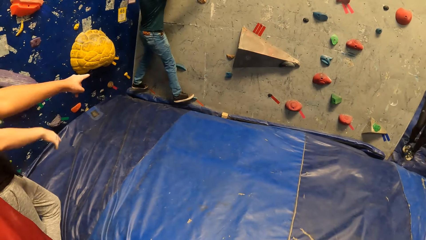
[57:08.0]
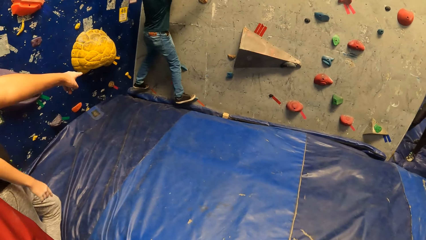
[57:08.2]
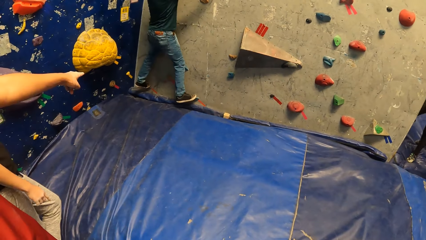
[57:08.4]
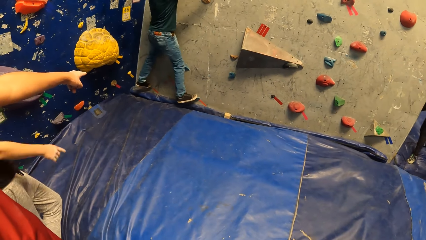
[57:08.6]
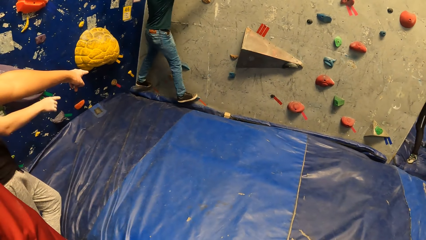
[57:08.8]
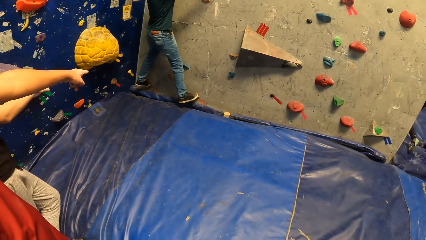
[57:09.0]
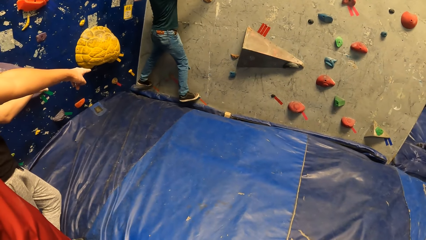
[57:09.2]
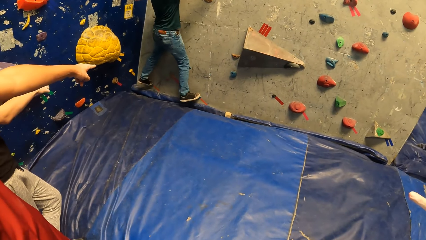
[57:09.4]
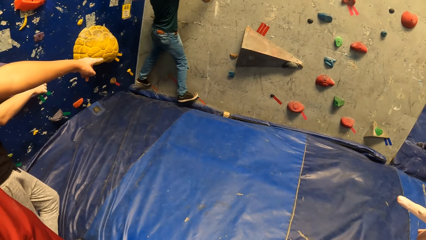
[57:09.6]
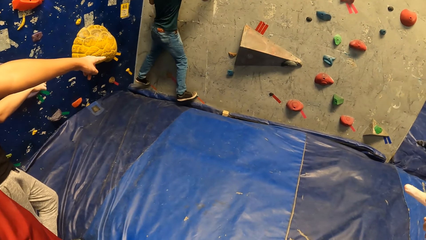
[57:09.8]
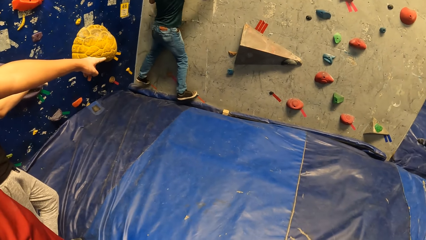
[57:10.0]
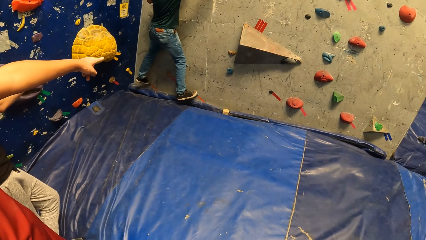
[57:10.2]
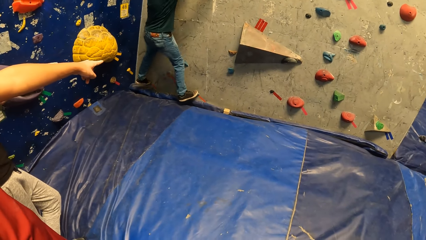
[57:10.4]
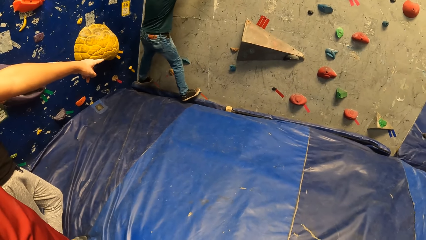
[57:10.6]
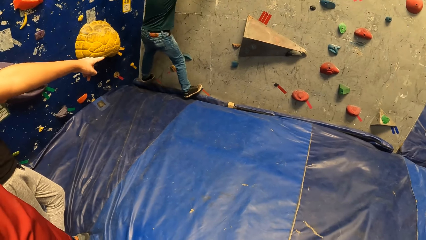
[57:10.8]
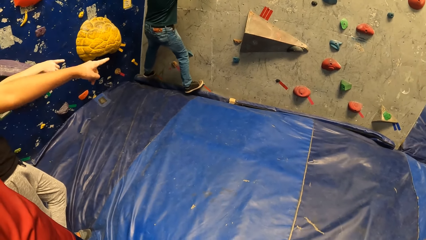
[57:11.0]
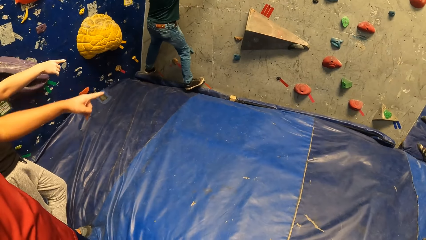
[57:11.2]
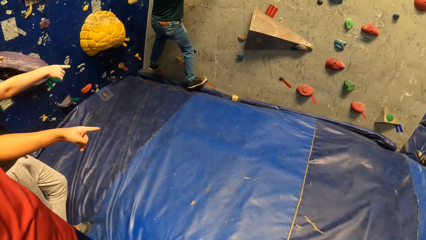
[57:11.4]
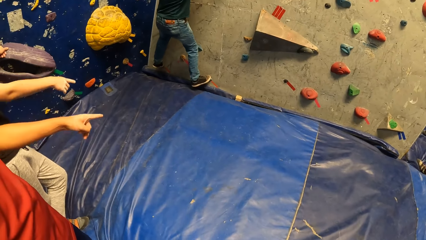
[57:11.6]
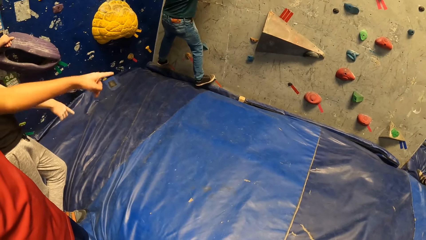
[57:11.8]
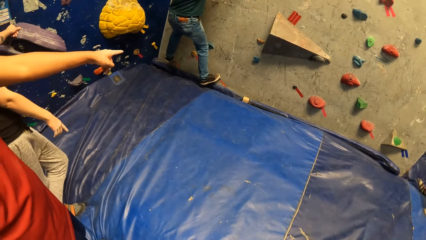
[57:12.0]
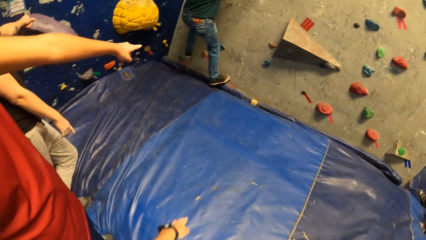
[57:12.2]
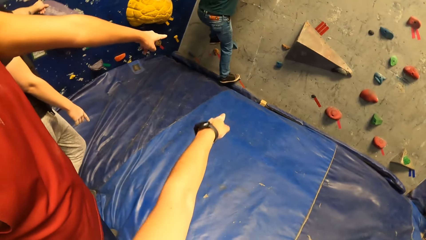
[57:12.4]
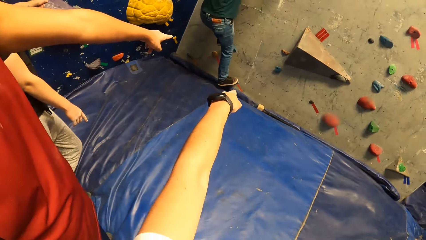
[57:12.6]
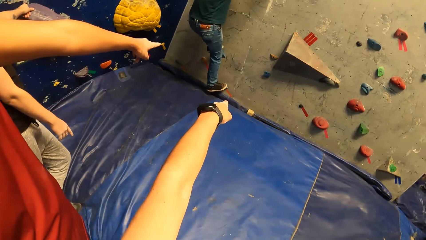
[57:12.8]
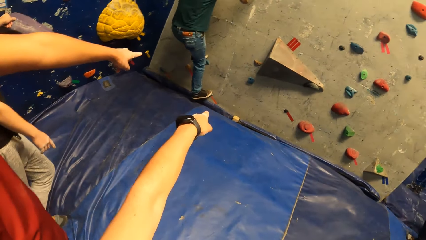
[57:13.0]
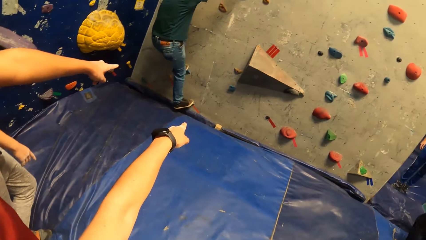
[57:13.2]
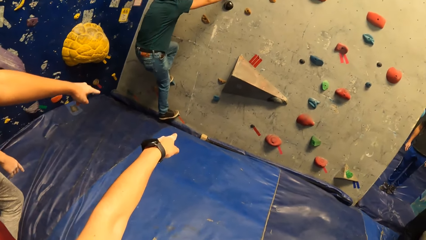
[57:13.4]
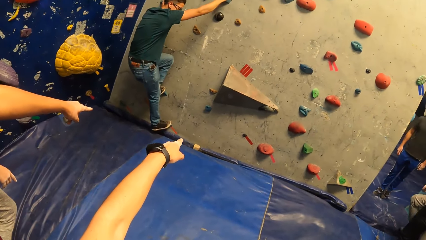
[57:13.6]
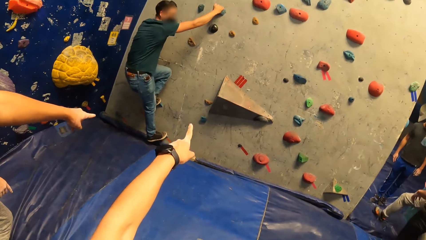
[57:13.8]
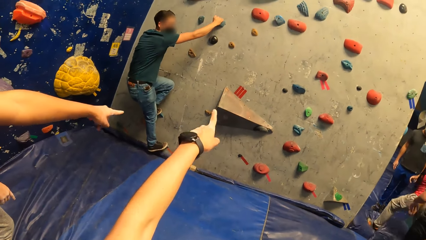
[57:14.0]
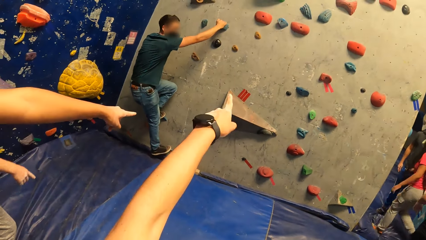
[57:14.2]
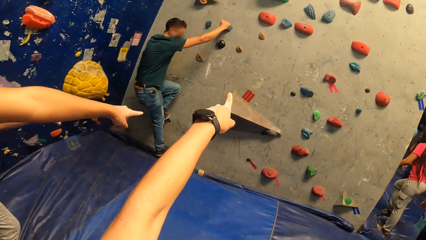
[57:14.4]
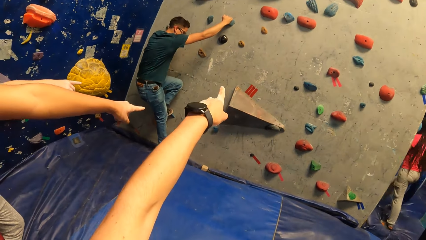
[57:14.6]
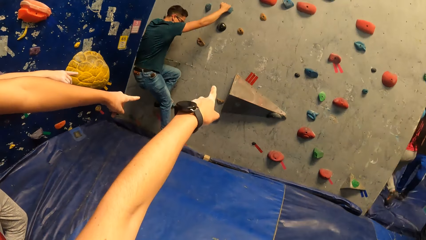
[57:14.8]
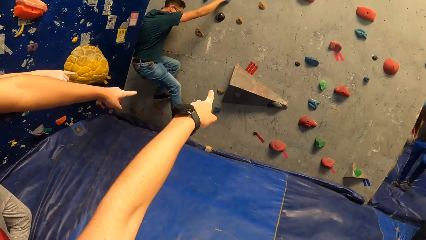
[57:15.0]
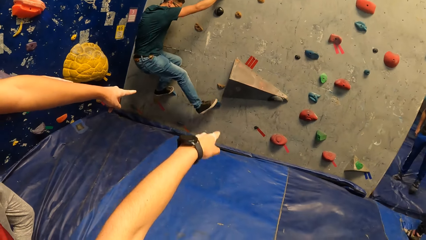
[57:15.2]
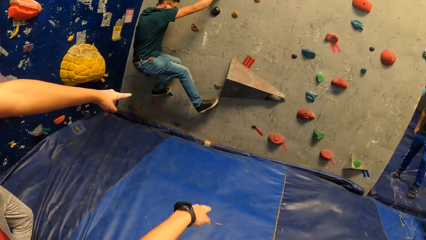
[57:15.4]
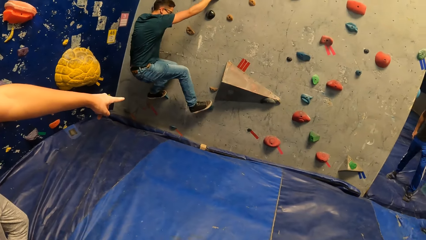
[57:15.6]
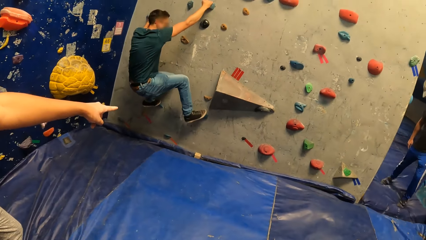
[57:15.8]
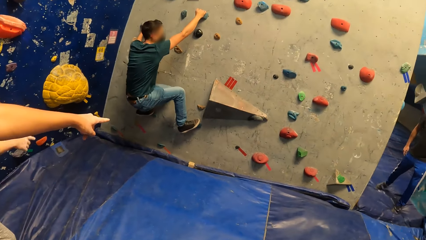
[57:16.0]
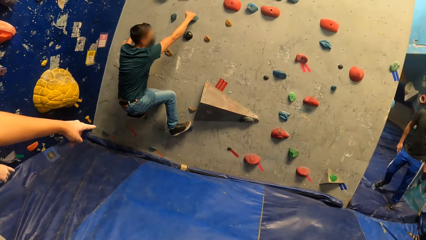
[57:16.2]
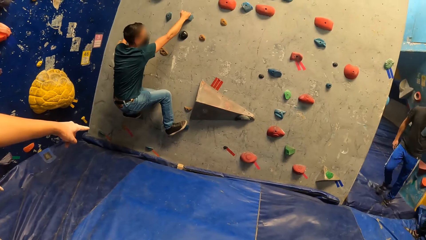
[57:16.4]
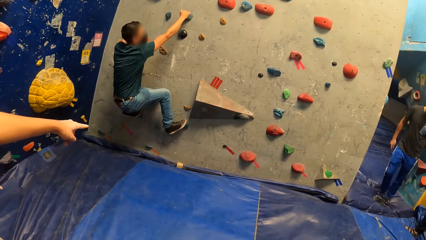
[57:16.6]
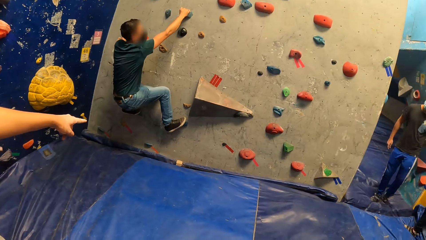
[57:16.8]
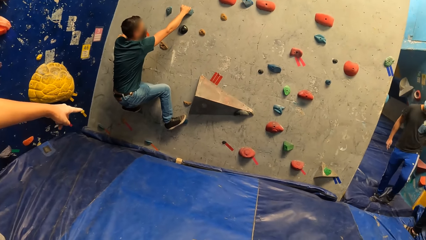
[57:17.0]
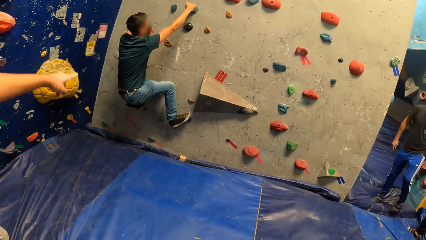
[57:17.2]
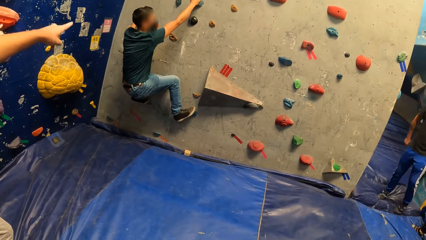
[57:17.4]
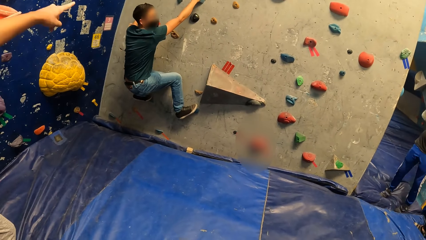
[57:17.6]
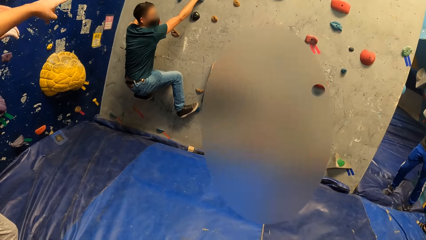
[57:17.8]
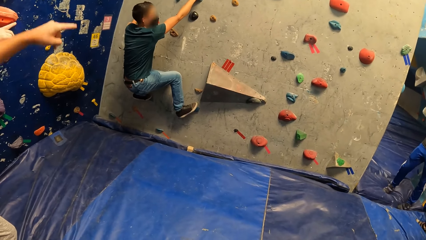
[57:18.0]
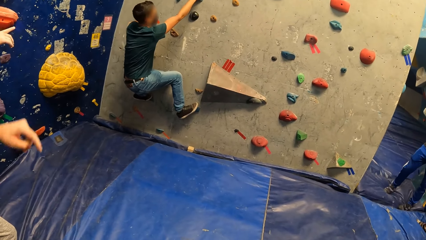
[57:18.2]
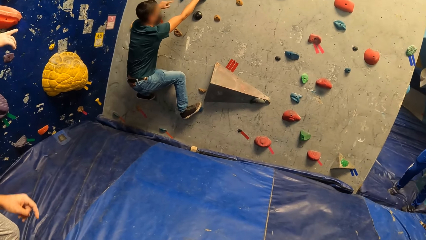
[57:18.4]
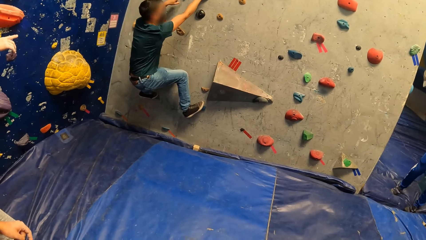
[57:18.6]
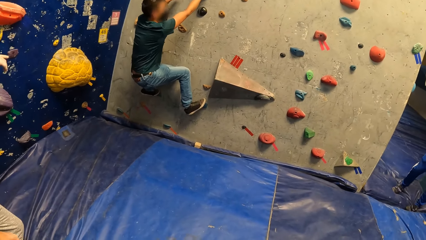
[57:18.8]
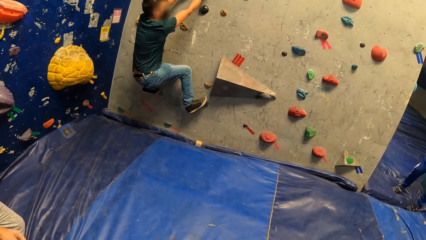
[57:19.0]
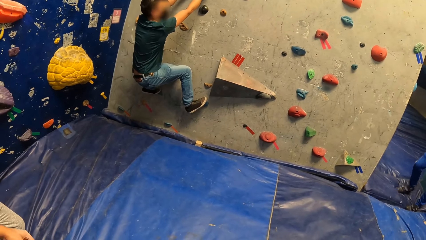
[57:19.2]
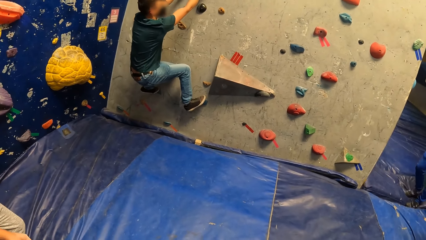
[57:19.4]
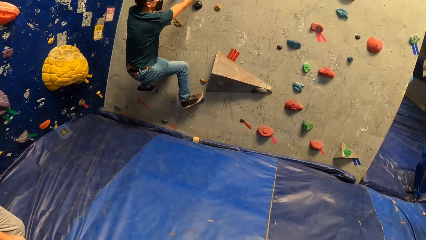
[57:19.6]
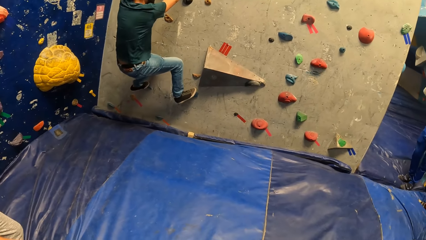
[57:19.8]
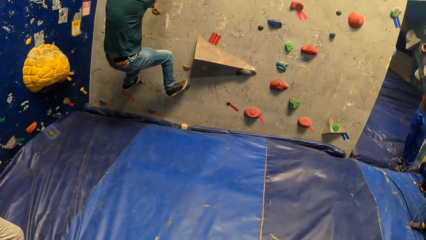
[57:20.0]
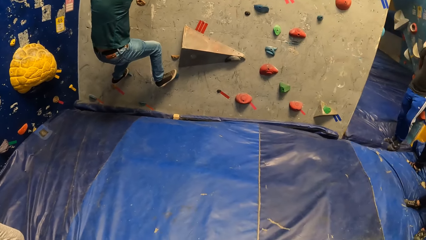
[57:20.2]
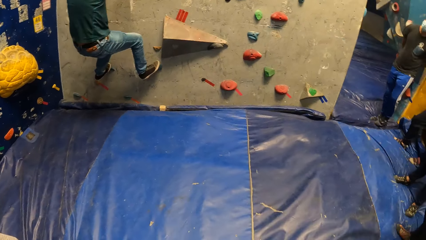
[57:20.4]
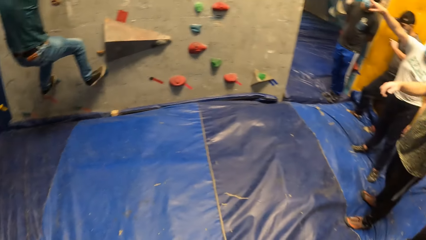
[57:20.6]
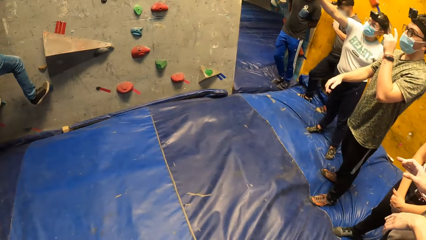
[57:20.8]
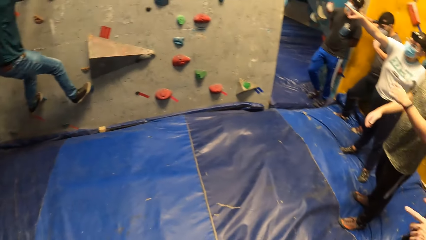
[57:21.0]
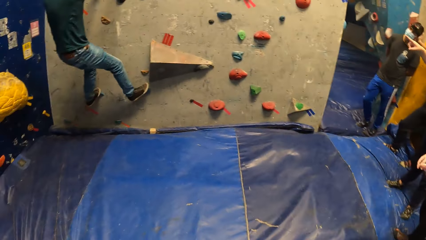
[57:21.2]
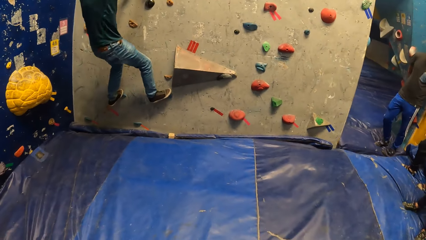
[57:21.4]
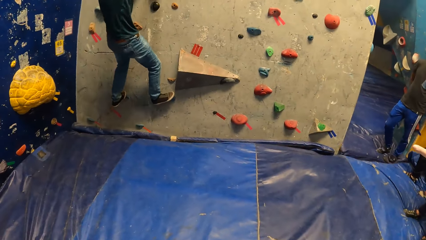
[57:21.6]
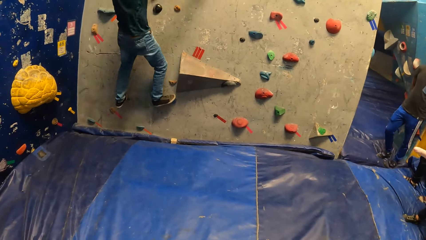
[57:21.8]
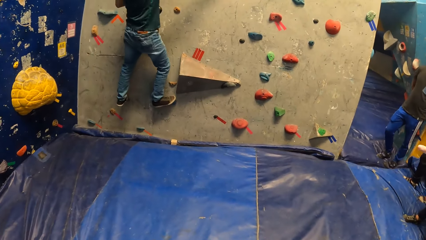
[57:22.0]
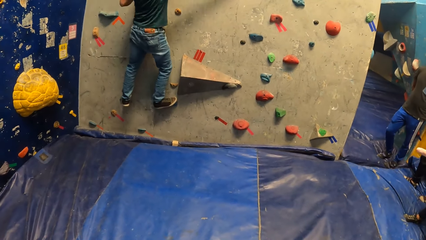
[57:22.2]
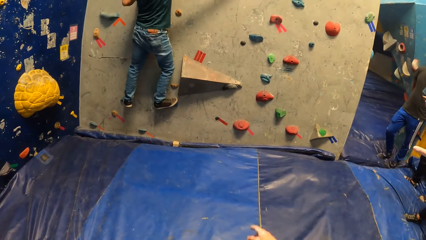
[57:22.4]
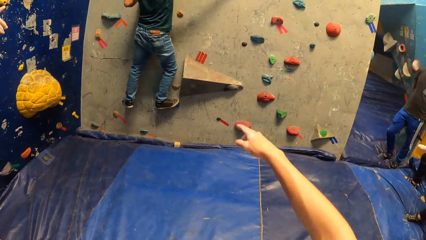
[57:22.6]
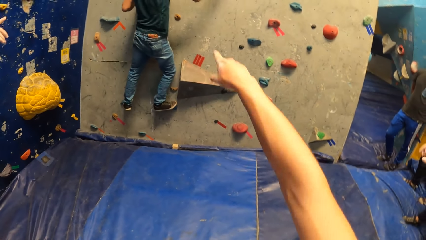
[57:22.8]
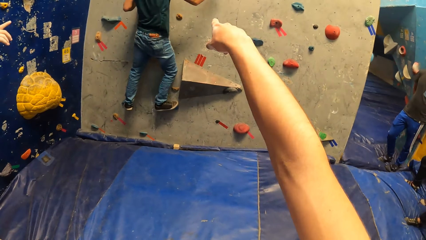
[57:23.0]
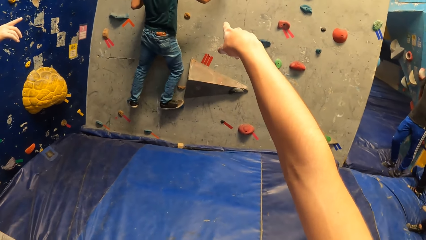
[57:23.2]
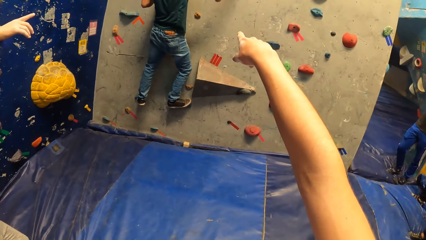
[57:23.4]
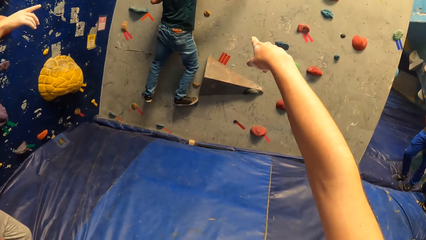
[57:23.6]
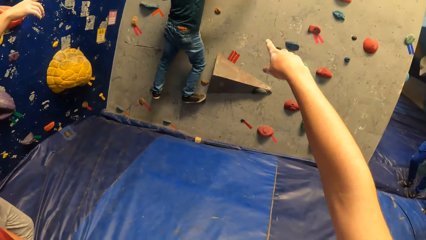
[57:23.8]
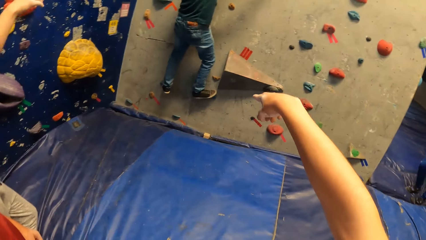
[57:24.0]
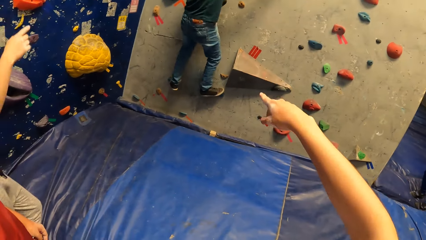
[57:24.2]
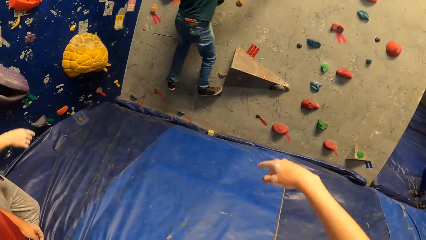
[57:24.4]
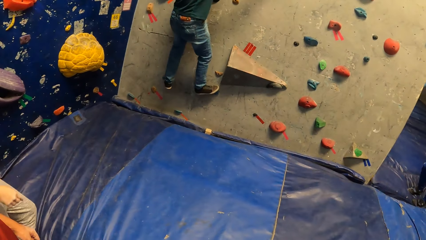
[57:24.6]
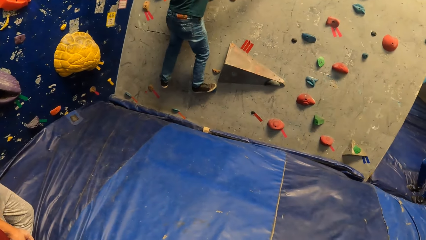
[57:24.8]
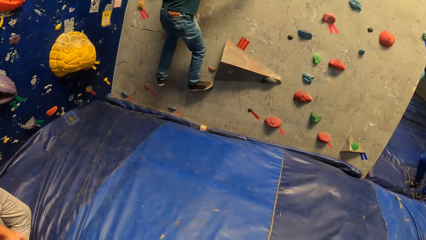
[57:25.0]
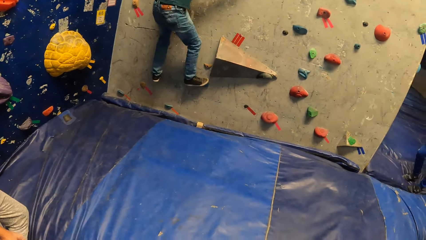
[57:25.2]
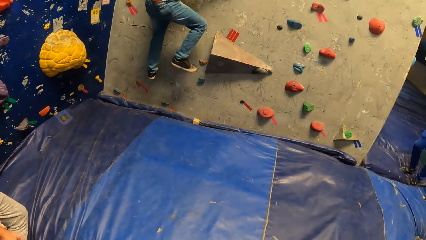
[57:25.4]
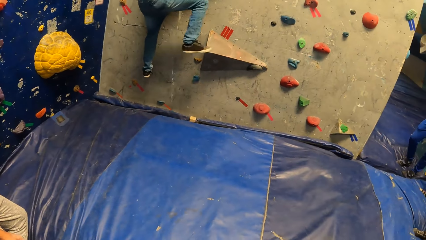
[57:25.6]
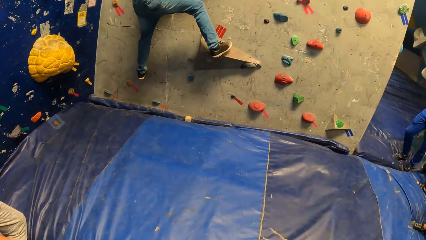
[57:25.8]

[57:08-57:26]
A man climbs the climbing wall. He climbs the bouldering wall with both hands. He places his left leg on a sloper on the bouldering wall. He places his right leg on the sloper on the bouldering wall. The camera wearer points at the climbing wall. Another man points at the climbing wall.
